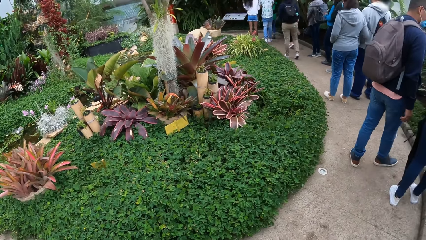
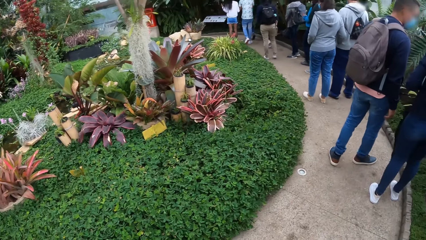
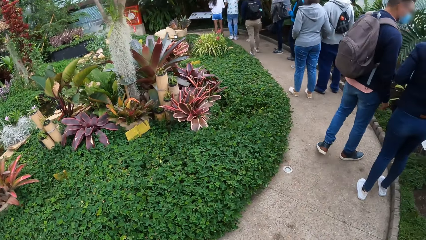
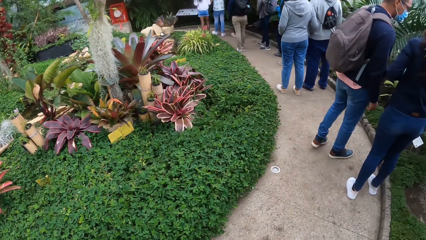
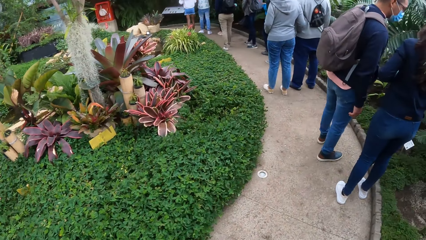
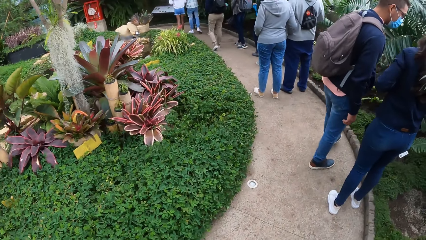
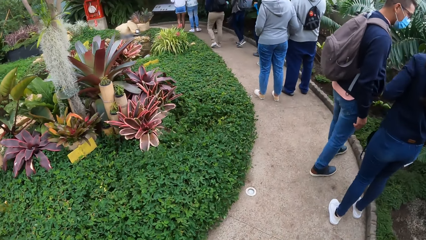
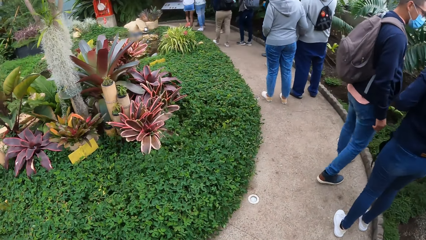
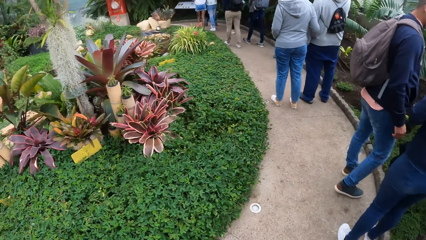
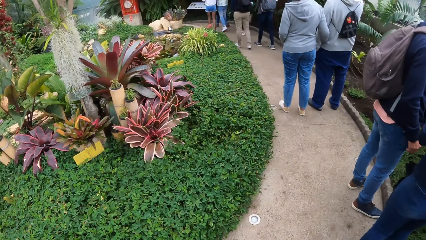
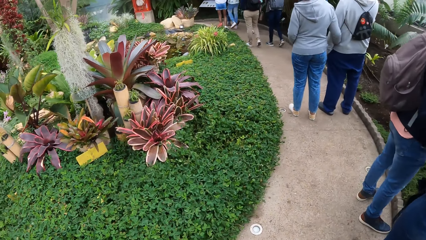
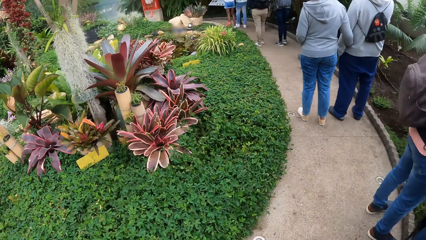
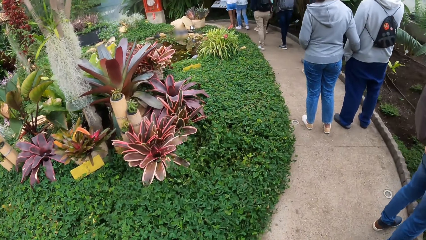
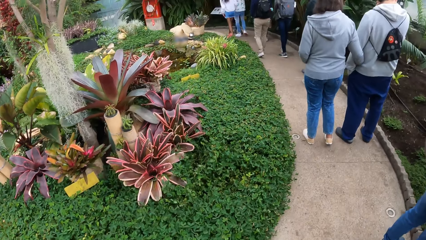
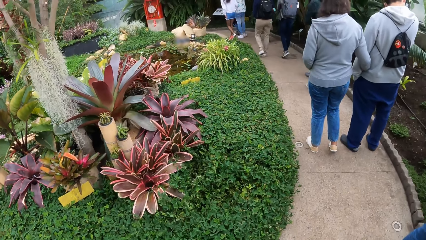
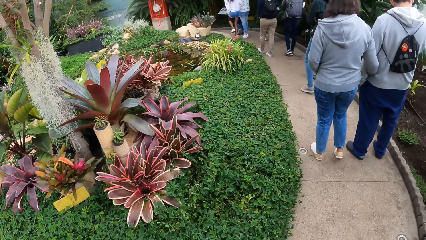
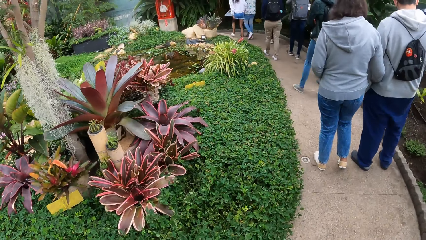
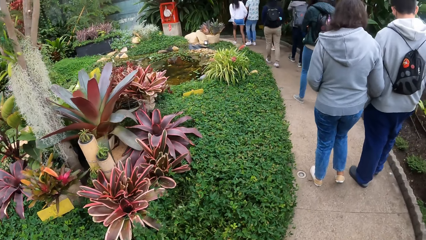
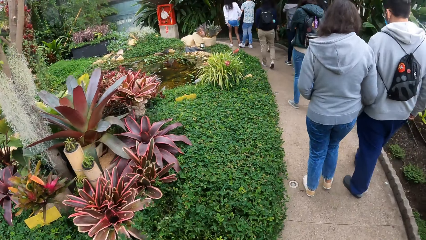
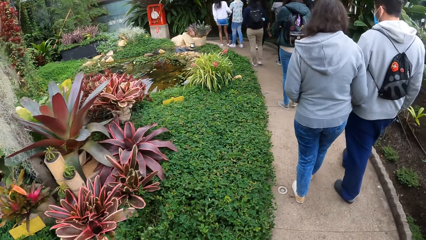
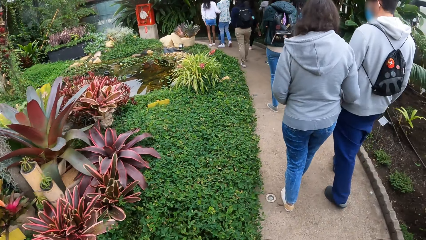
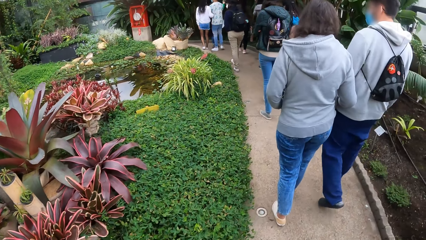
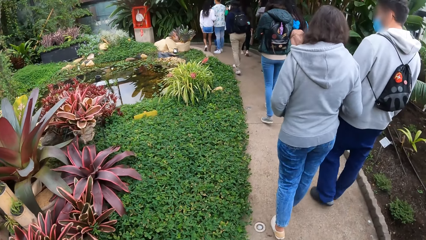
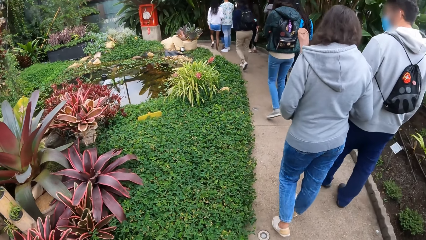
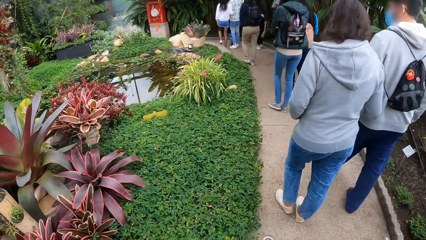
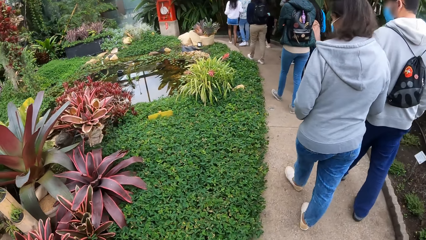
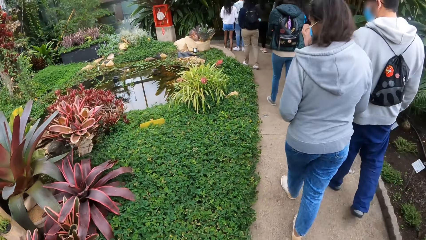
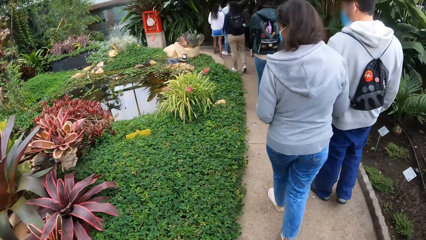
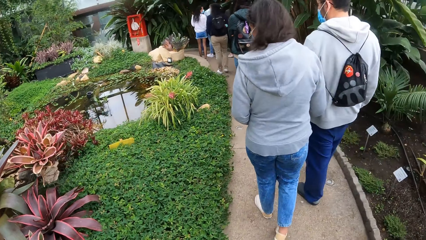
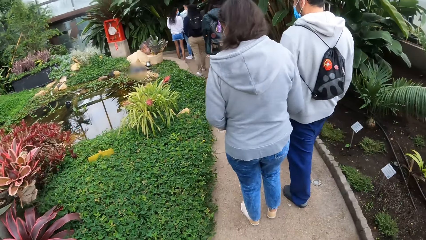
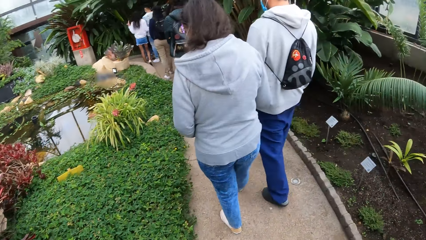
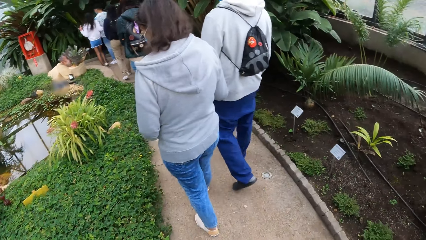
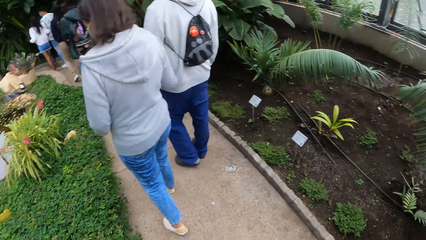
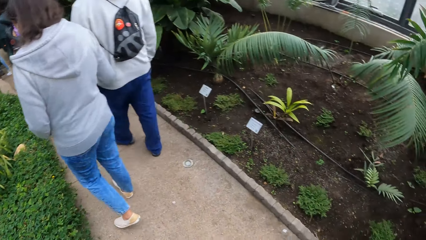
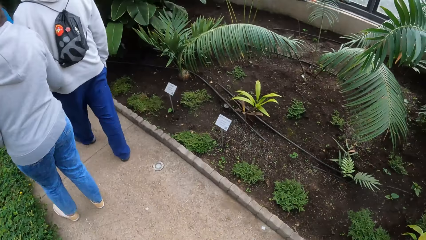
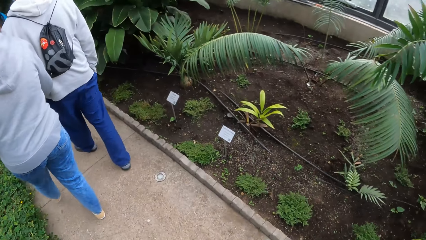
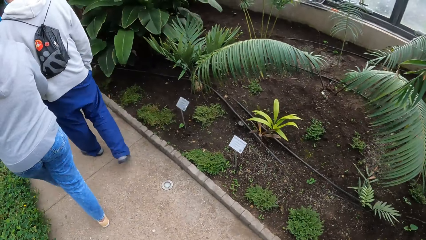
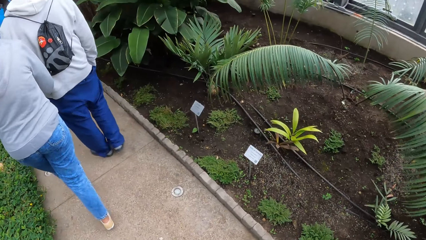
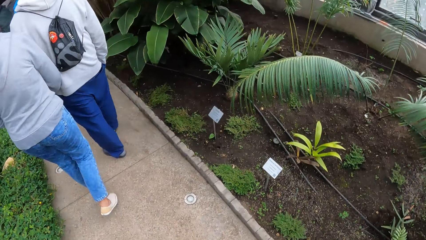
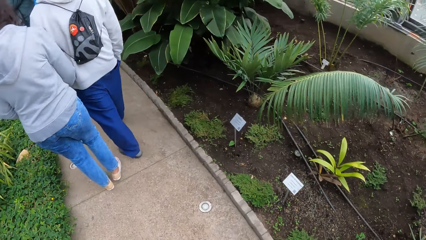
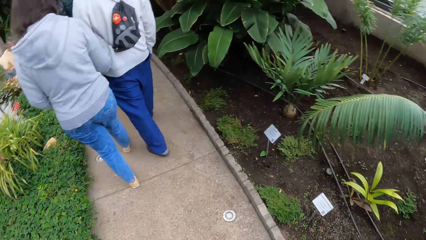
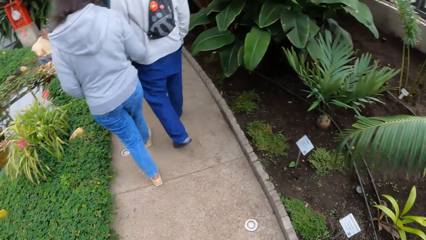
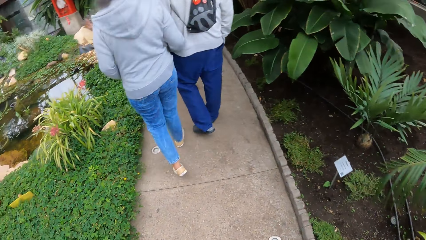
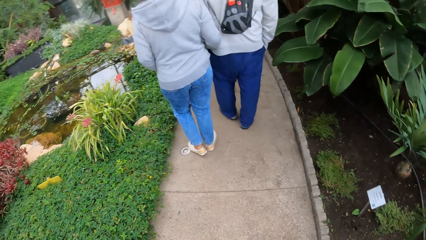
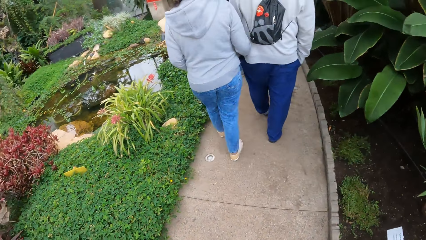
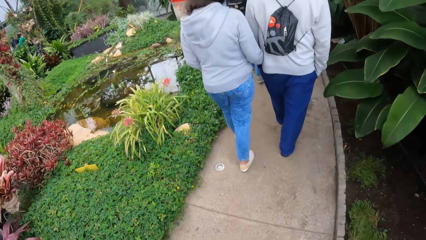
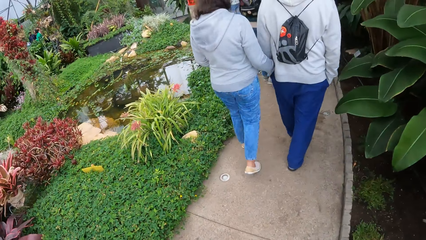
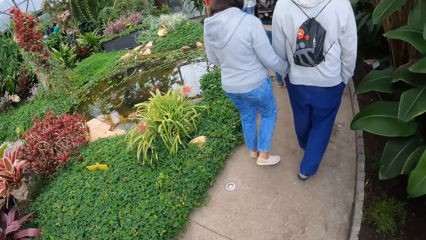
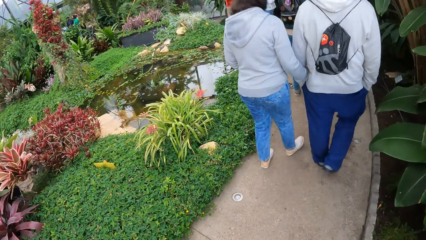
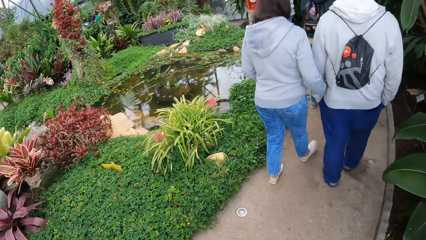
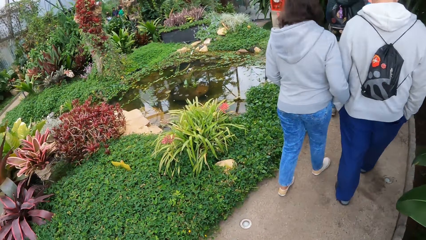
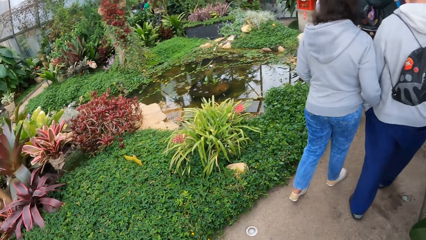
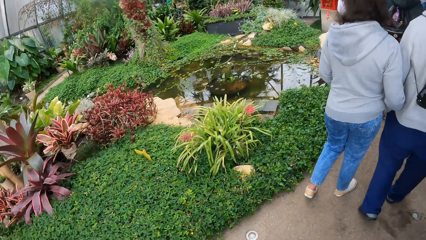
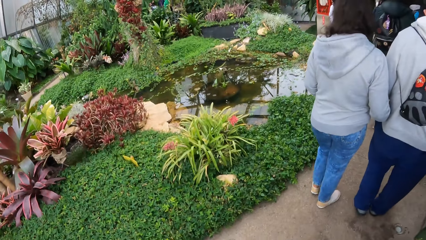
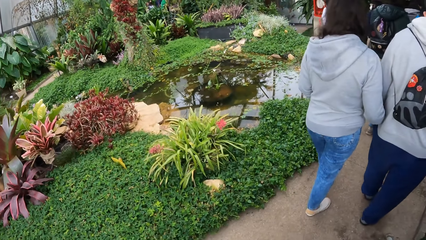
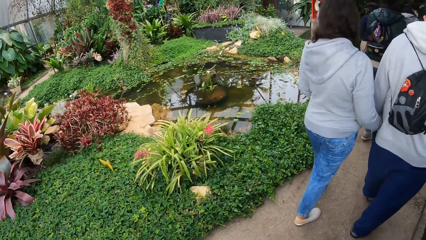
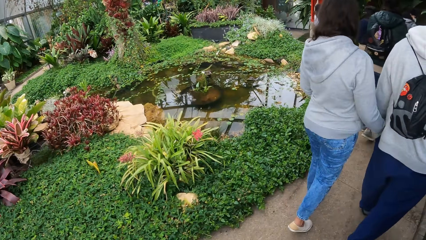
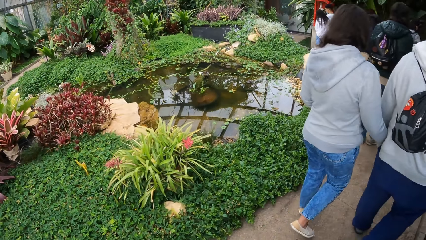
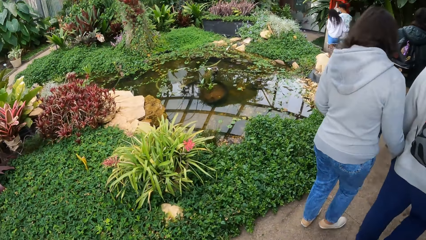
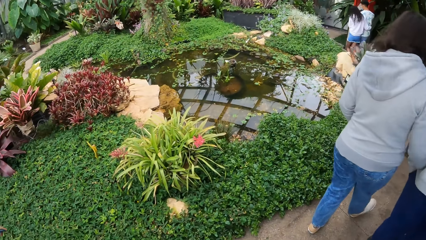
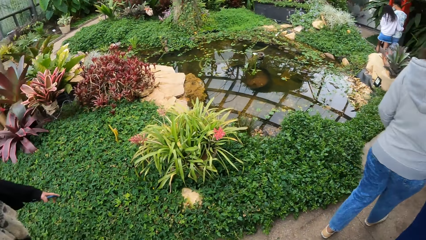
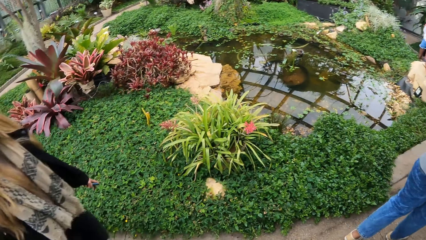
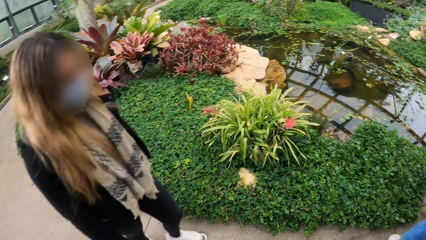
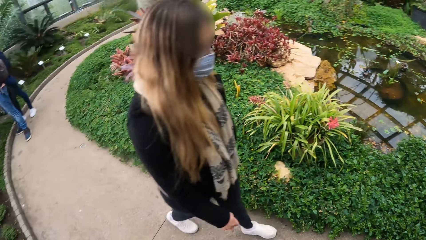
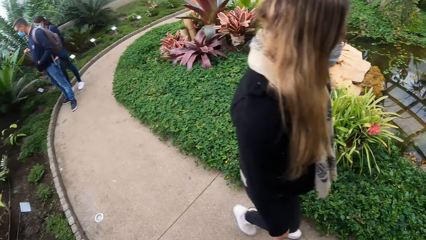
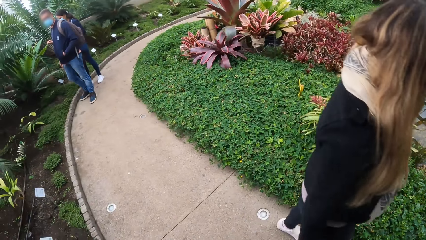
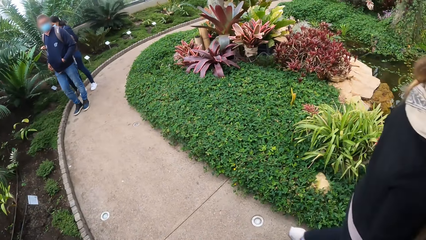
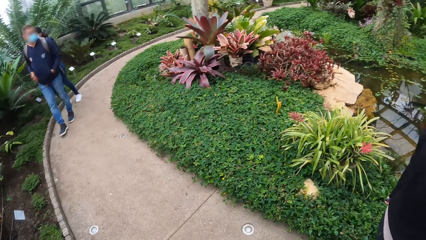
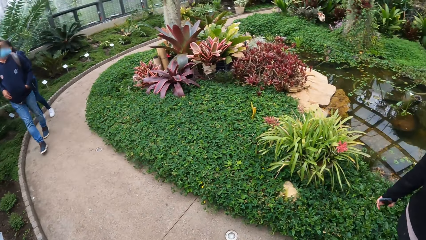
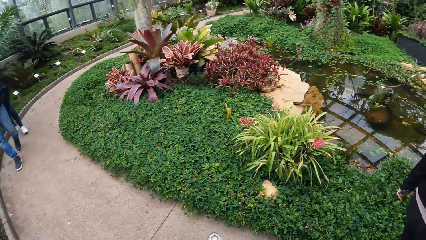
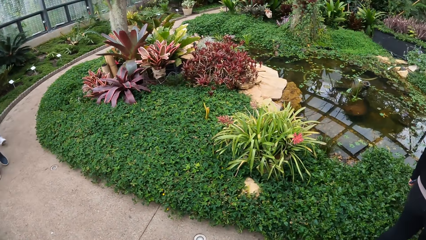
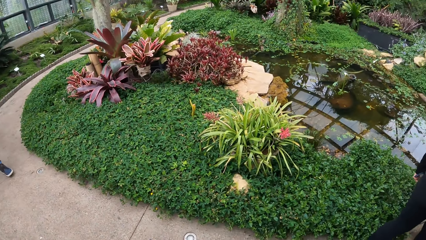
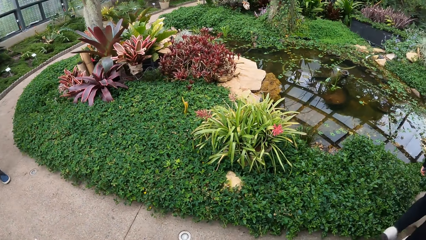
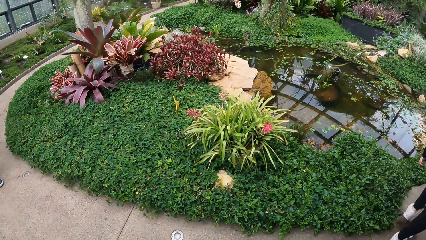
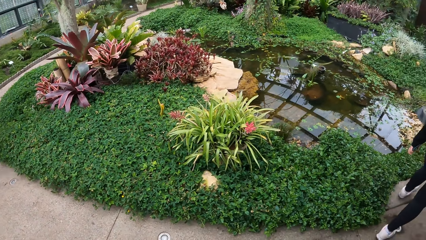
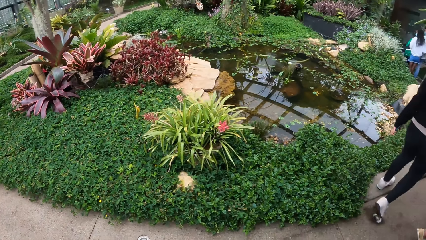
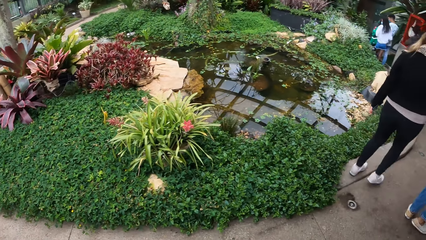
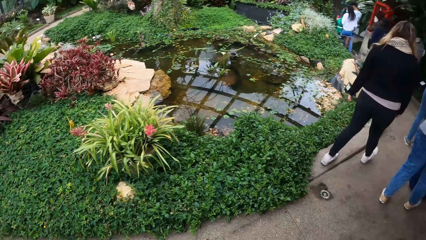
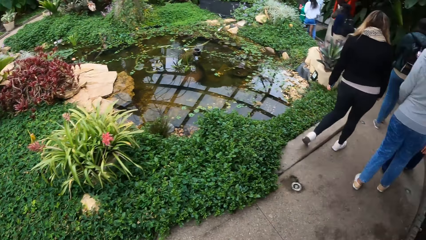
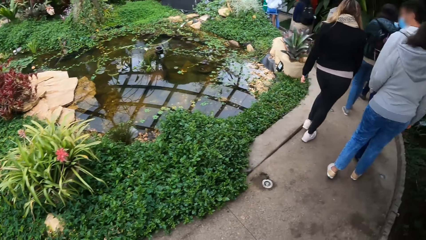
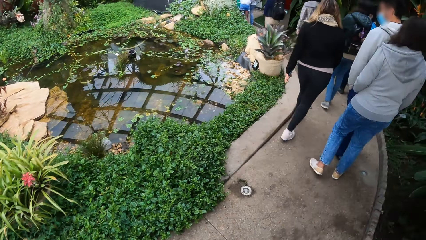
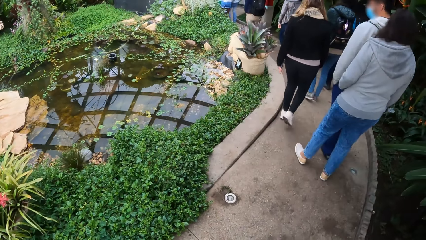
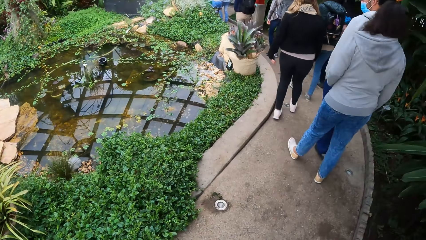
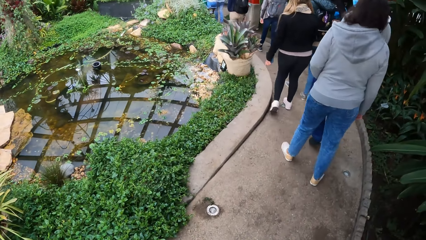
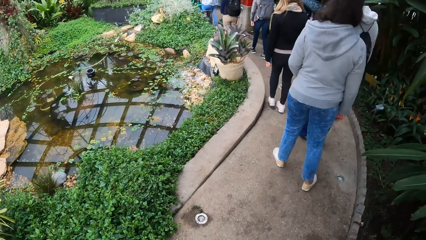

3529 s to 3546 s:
The camera wearer walks past a woman and another woman on the pathway in the garden. A man and a third woman walk down the pathway in the garden. Another woman walks past the camera wearer on the pathway. The camera wearer looks around.
